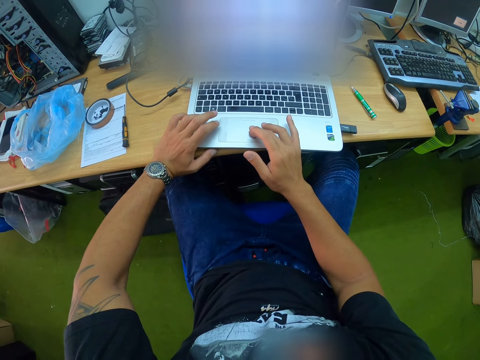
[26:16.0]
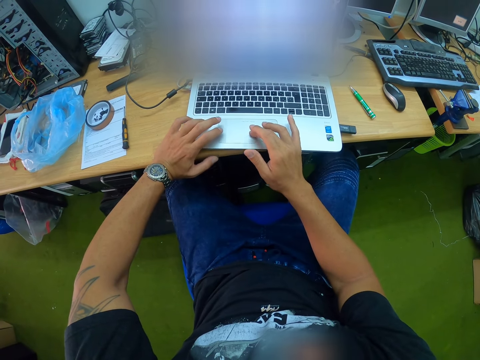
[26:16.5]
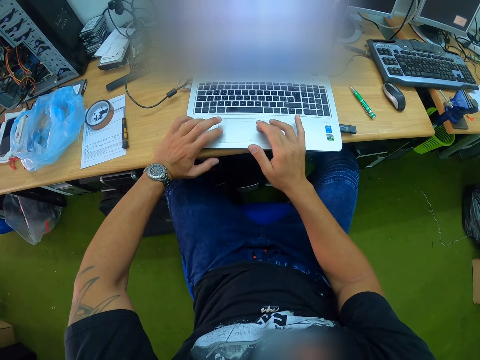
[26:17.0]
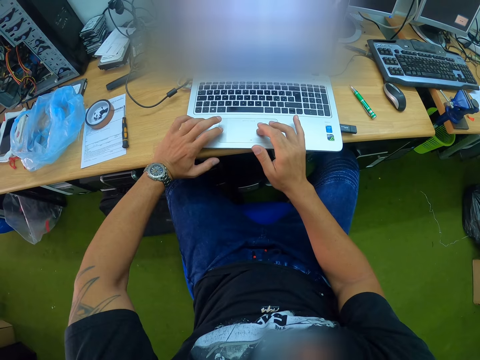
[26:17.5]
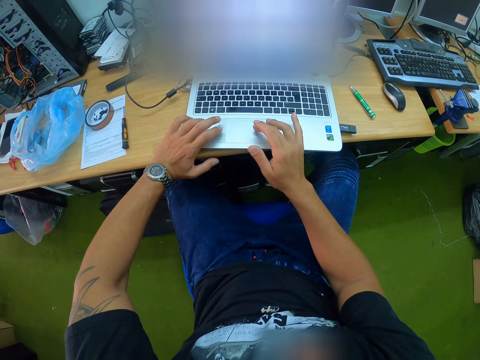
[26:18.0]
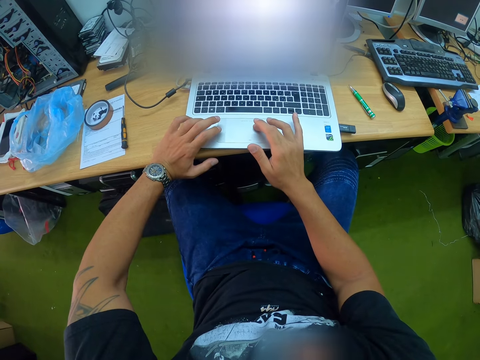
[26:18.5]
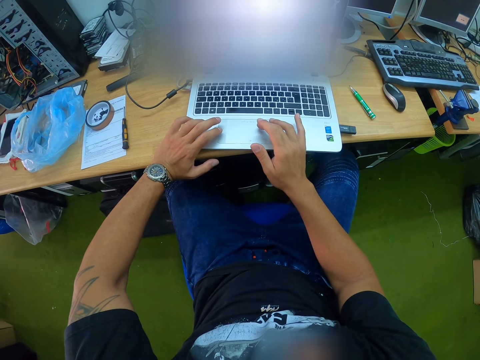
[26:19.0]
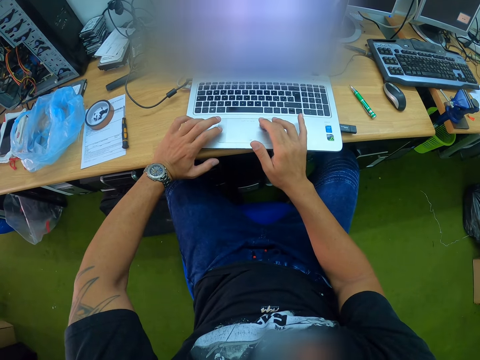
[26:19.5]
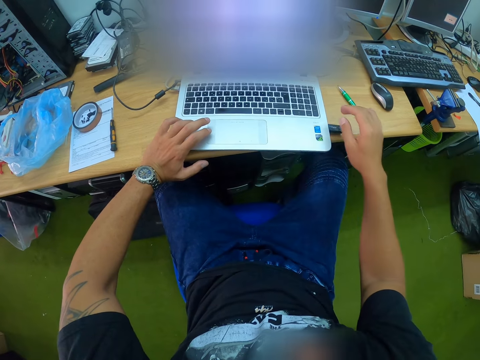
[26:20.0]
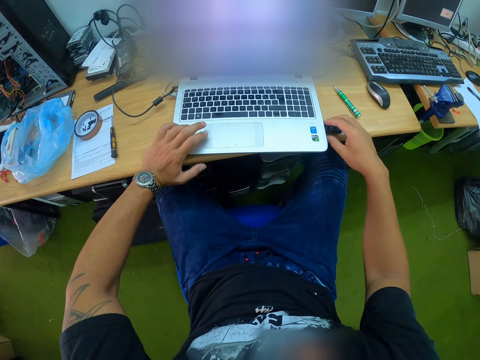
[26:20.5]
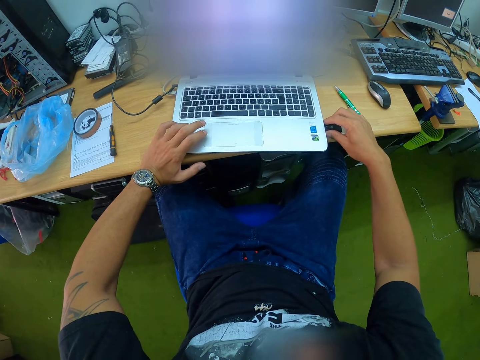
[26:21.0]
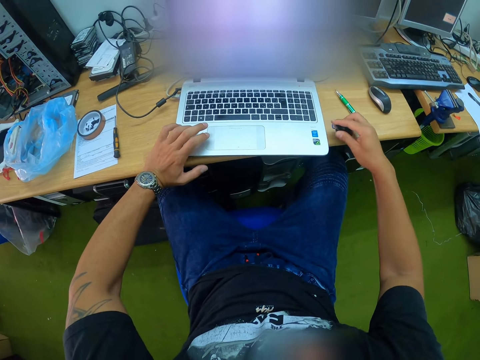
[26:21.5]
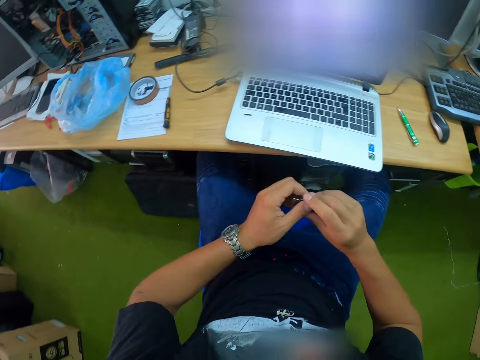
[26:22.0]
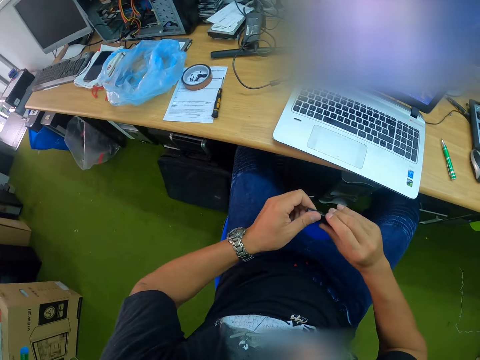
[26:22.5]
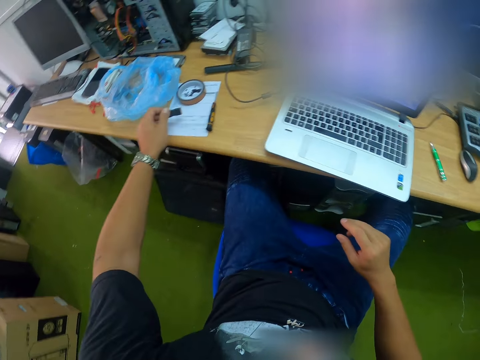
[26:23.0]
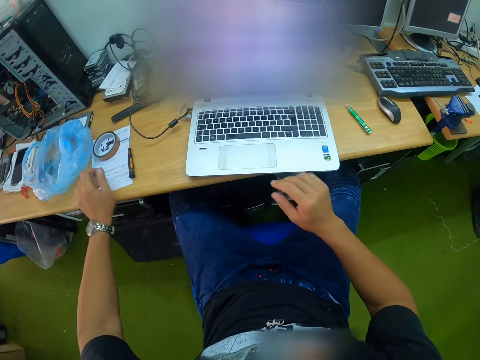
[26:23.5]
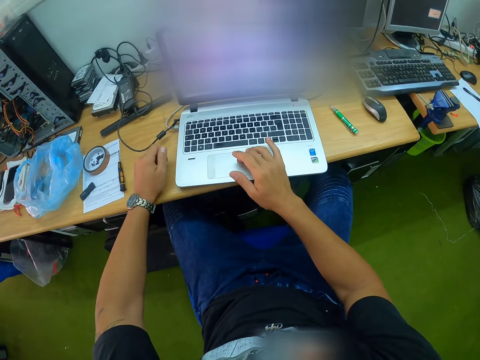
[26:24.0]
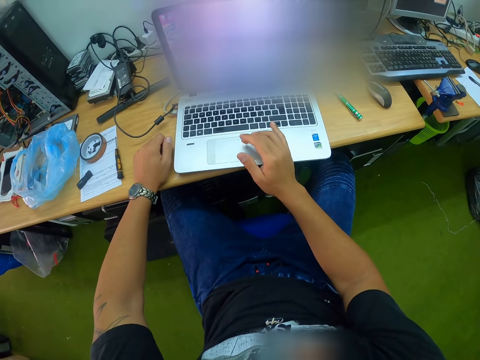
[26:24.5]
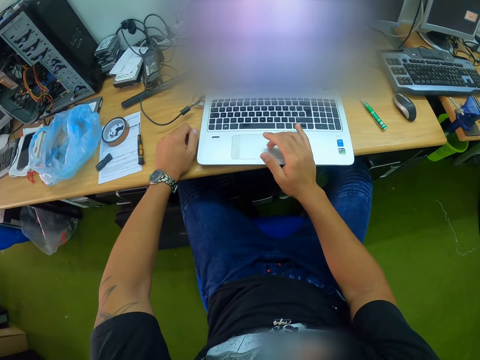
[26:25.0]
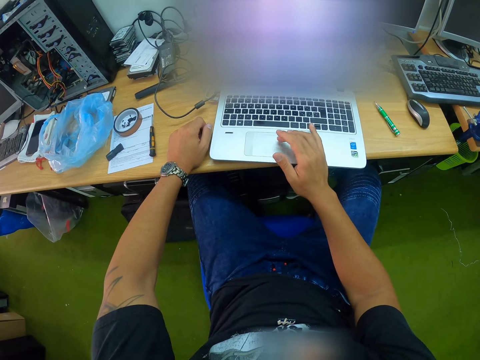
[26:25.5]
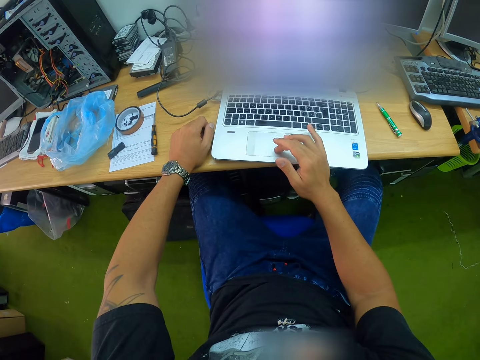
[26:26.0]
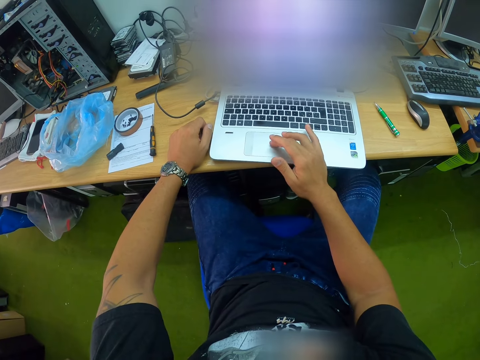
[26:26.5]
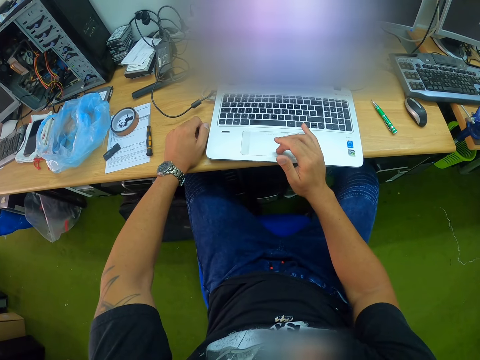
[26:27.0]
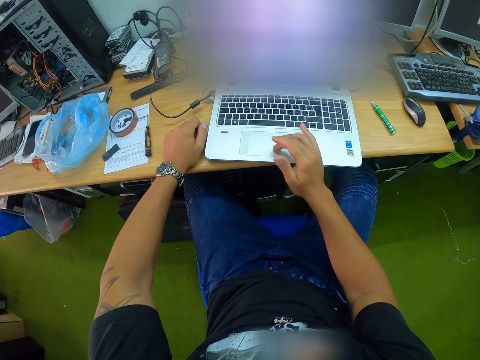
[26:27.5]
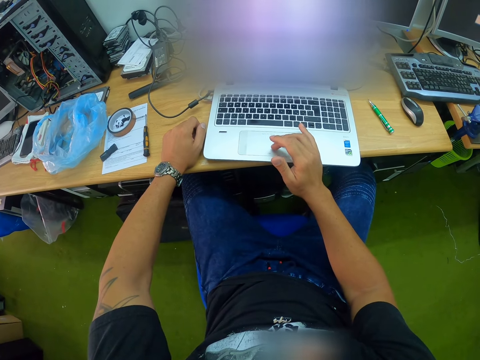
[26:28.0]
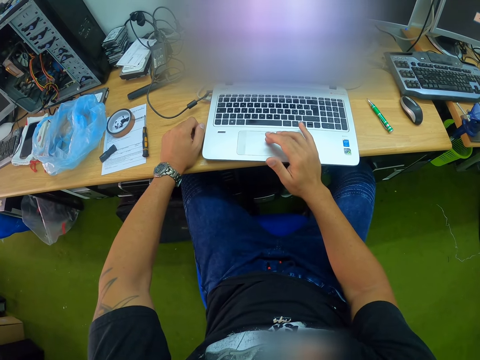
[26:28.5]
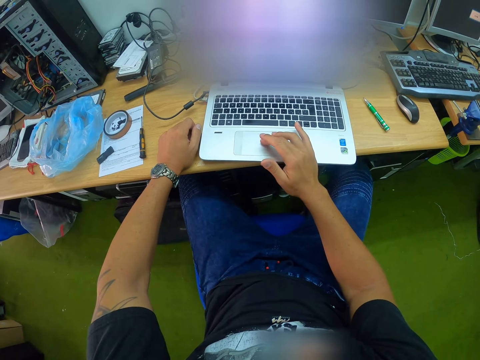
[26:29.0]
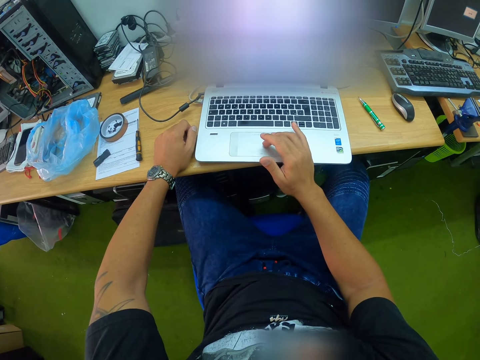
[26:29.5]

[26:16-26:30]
The camera wearer scrolls the touchpad with the right hand. He moves the right hand. He removes the flash drive from the laptop with his right hand. He transfers the flash drive from his right hand to his left hand. He places the flash drive on the table with his left hand. He places his left hand on the table. He operates the laptop with his right hand. He moves the right hand.

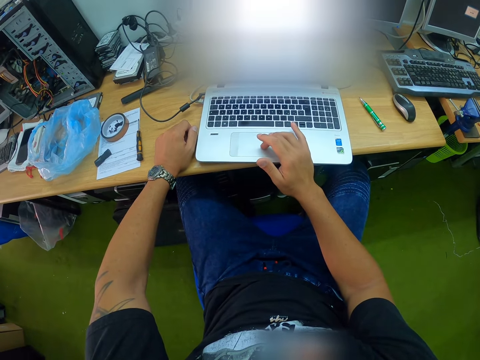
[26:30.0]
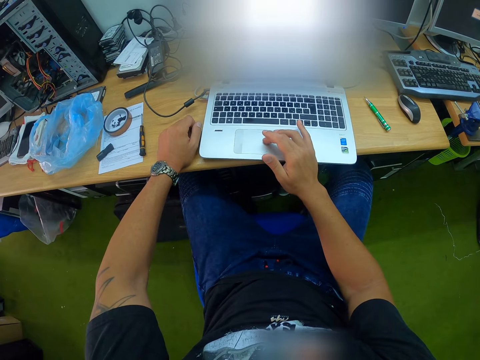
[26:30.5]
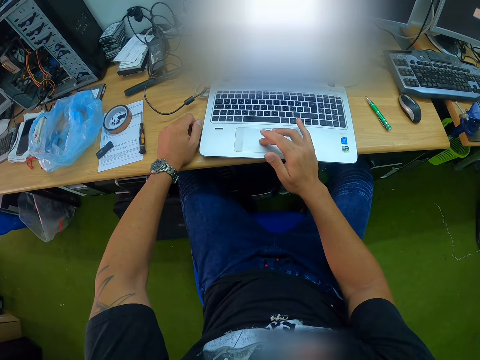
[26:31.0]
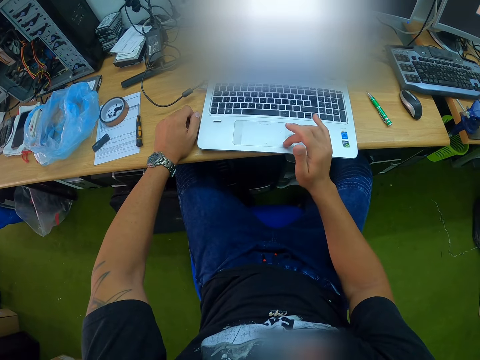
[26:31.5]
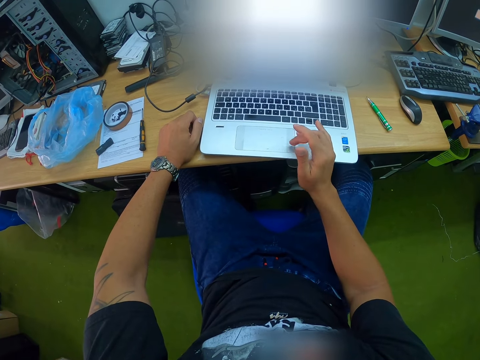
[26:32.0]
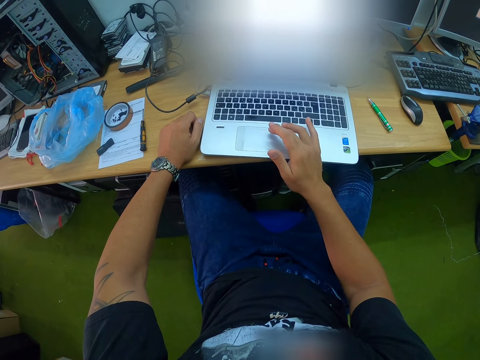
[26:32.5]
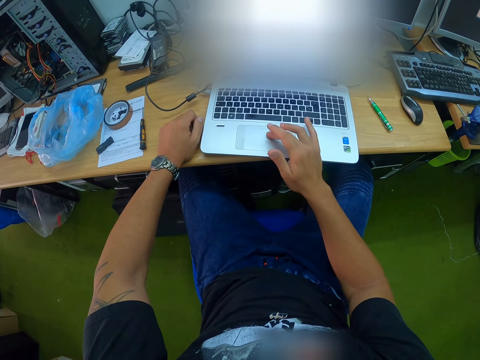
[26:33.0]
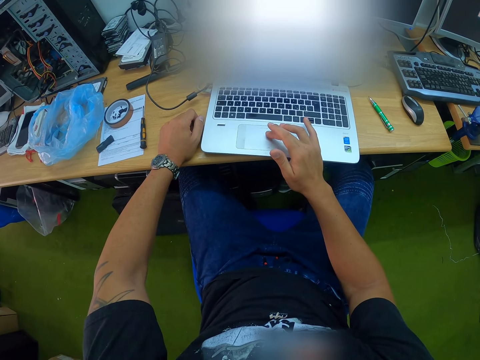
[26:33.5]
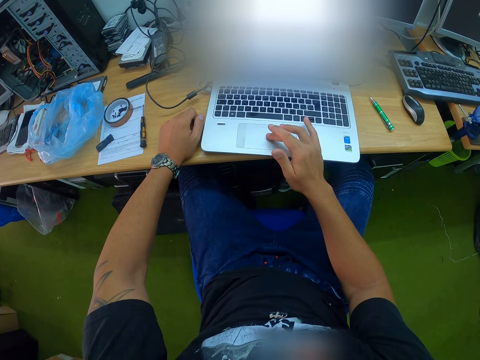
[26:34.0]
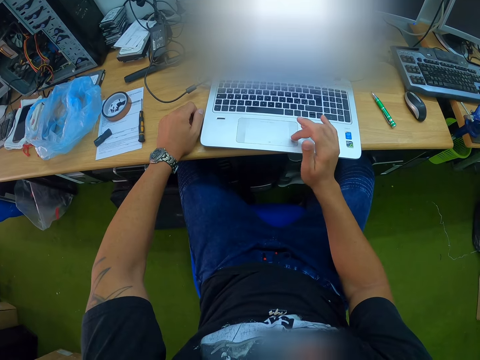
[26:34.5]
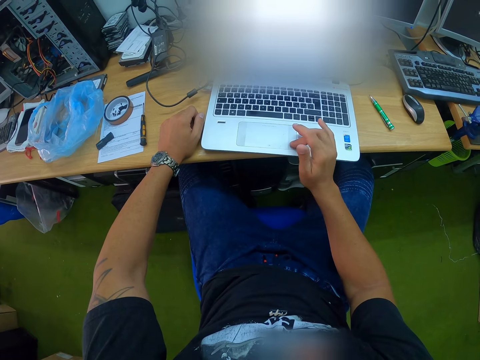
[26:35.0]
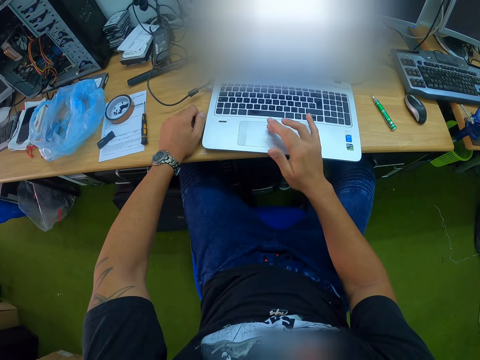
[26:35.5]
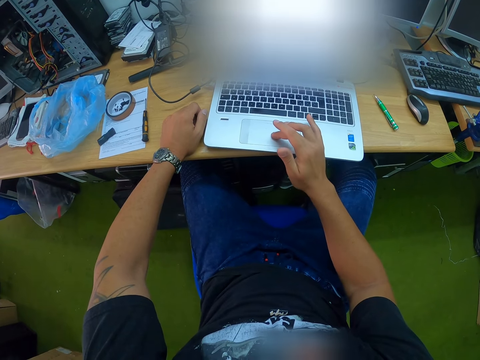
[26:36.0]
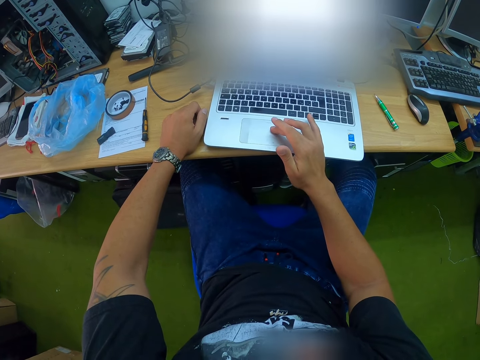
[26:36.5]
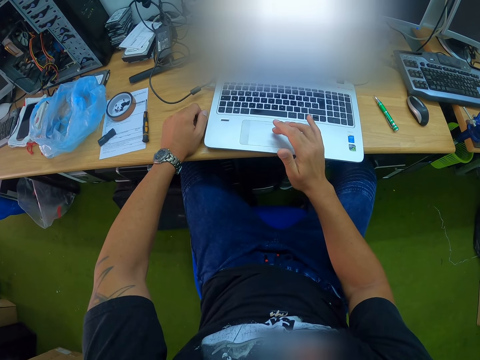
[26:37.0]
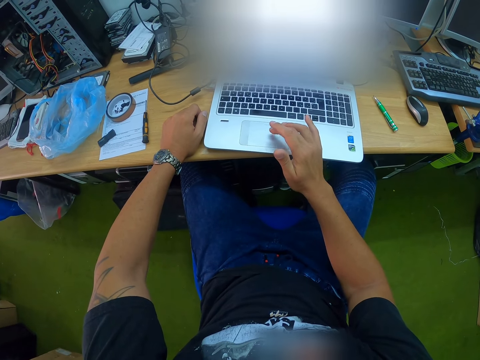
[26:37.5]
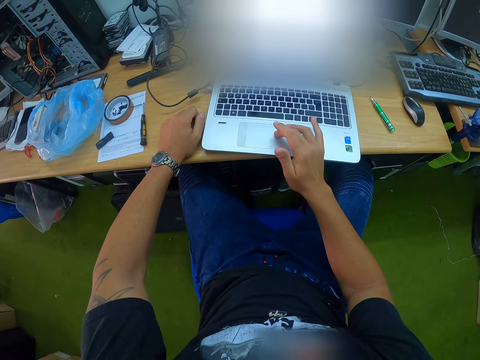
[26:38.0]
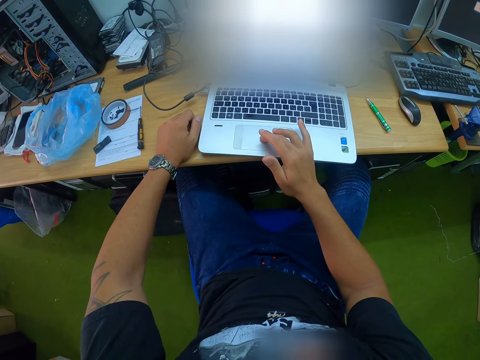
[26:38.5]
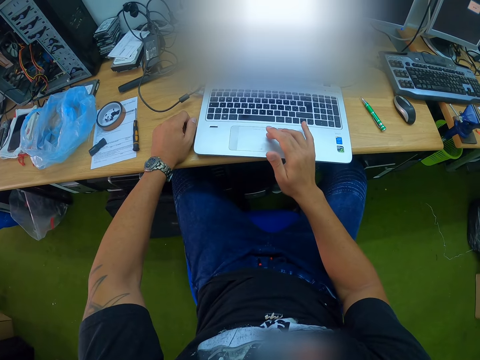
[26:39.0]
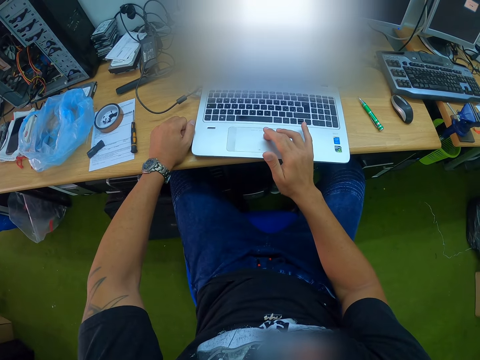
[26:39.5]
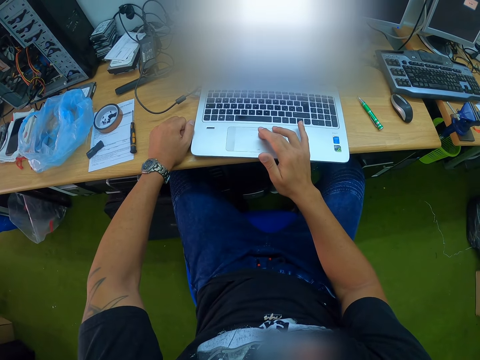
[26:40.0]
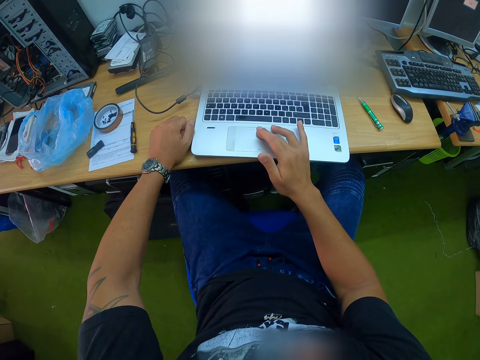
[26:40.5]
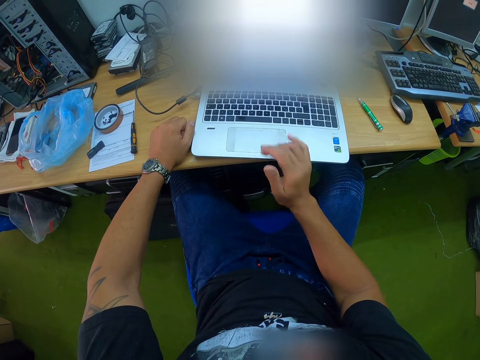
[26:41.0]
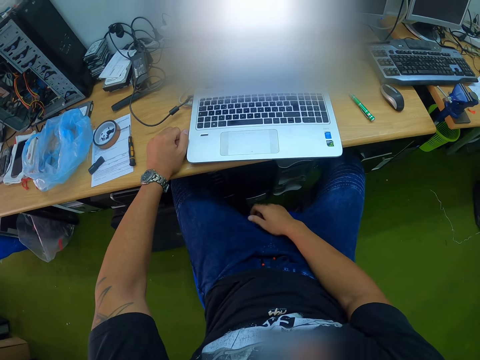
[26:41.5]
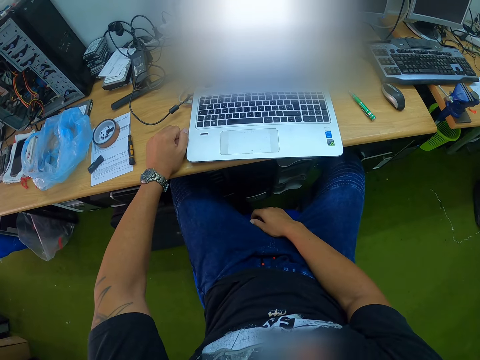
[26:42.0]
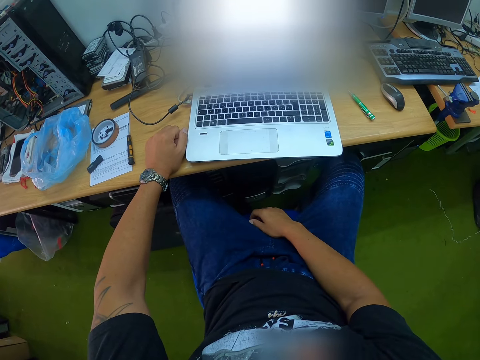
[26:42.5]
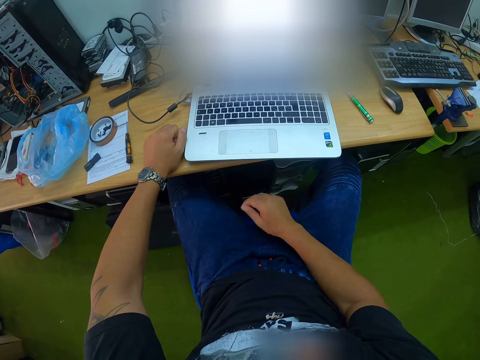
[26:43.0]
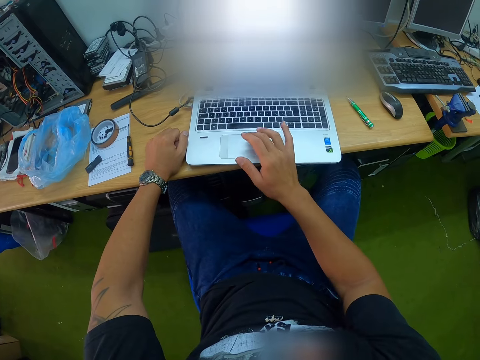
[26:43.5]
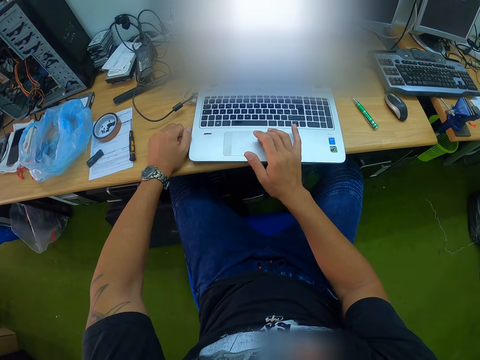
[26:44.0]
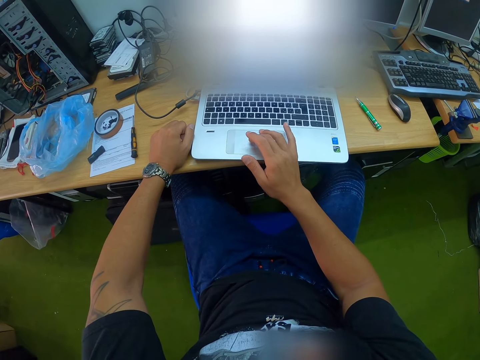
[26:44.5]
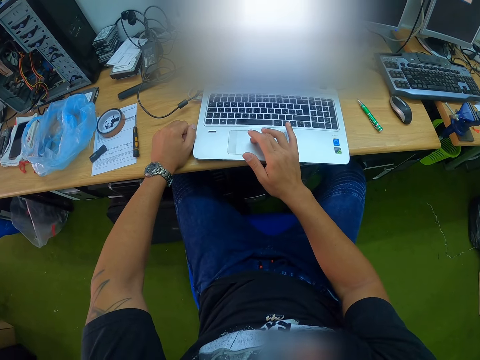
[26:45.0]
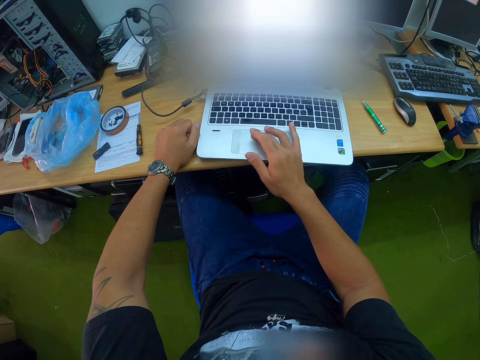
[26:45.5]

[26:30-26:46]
The camera wearer moves the right hand repeatedly. He places his right hand on his legs. He operates the laptop with his right hand.
